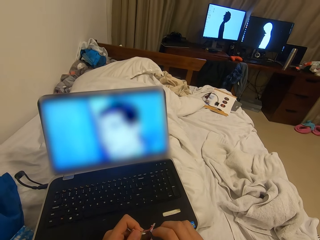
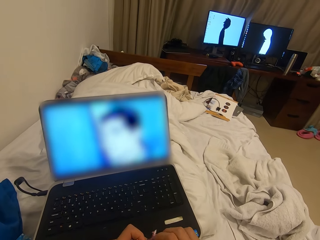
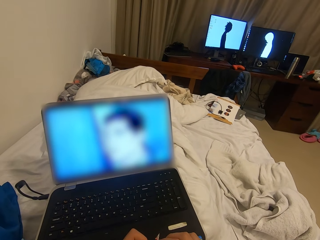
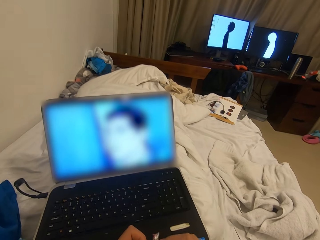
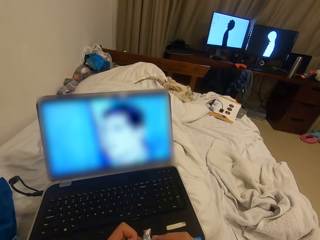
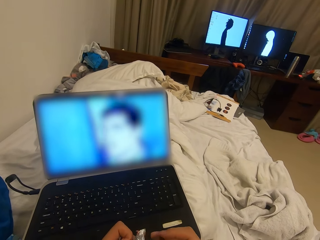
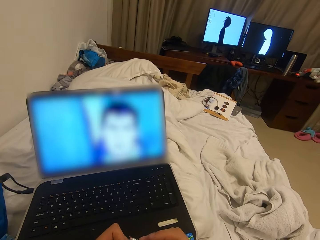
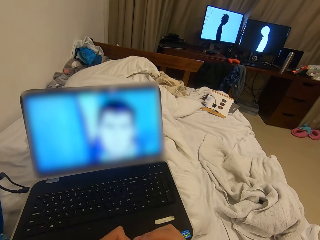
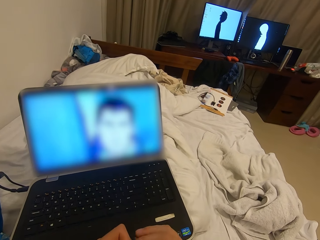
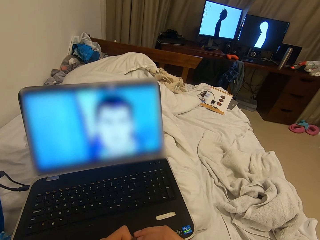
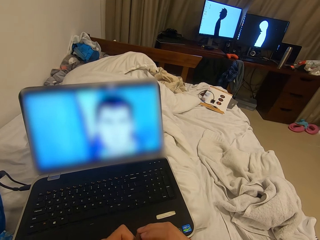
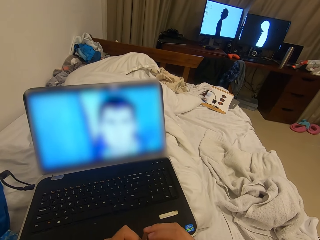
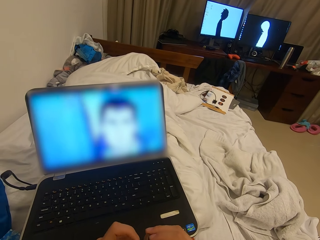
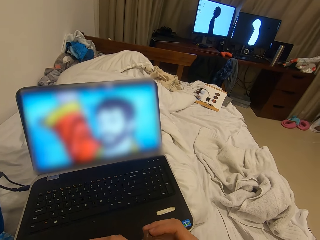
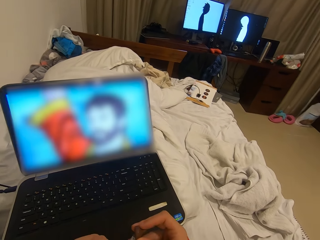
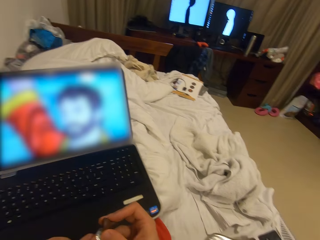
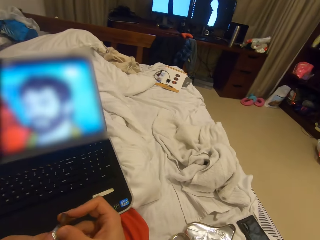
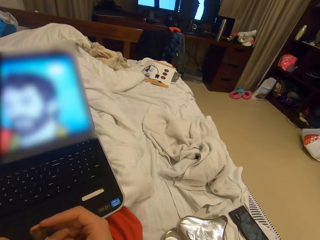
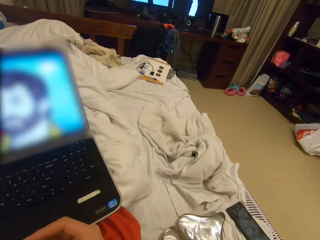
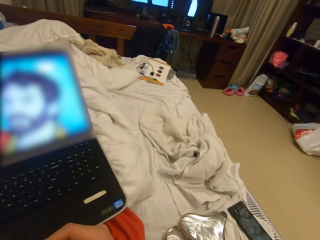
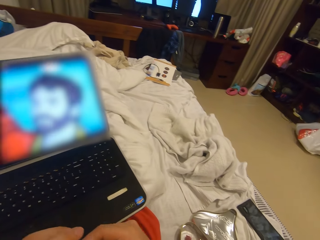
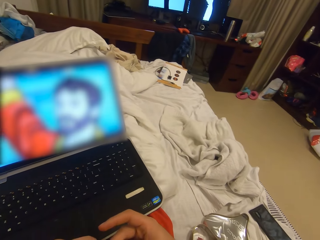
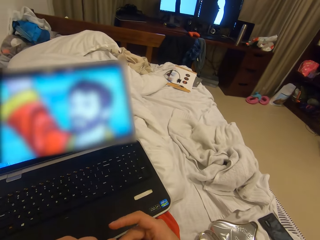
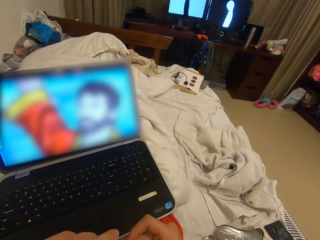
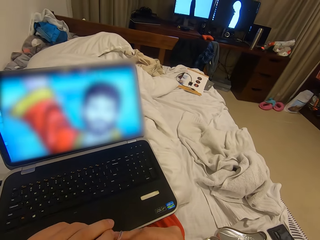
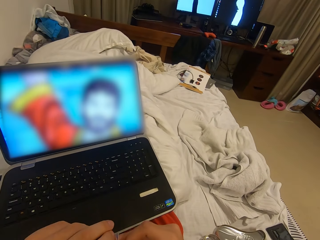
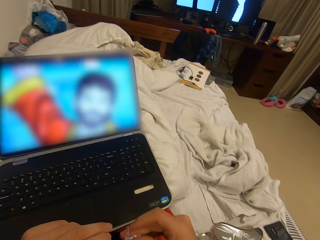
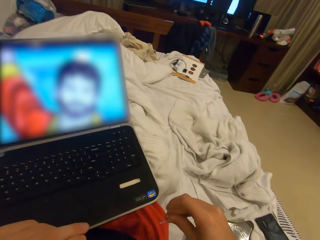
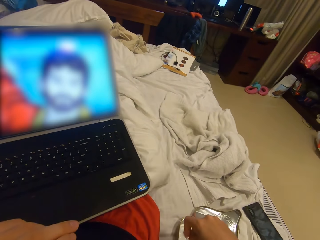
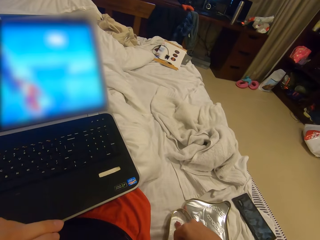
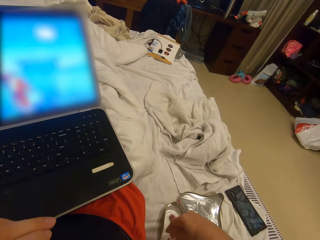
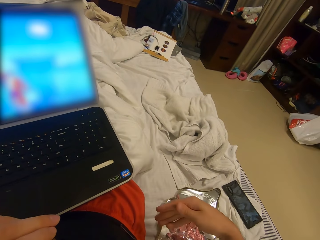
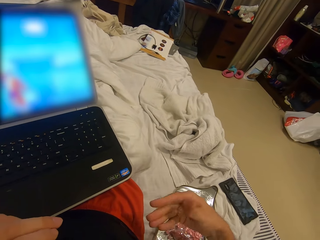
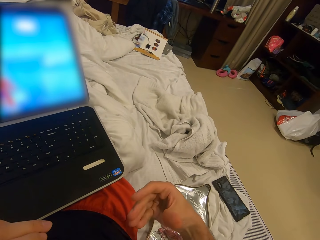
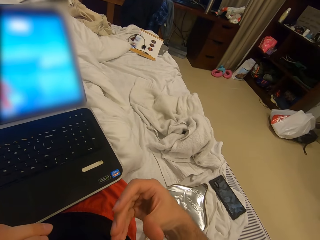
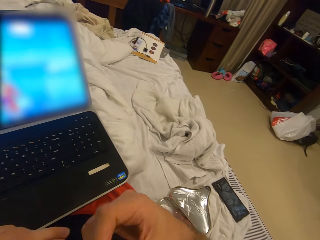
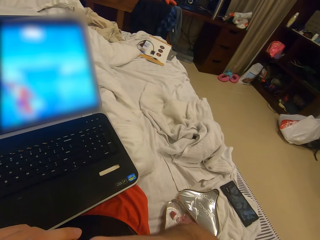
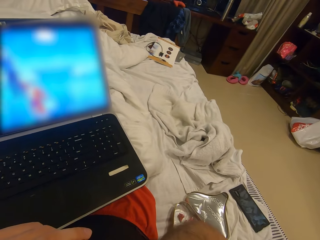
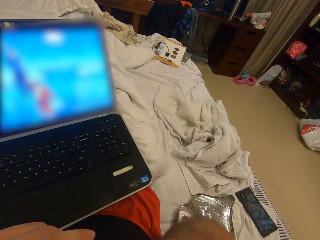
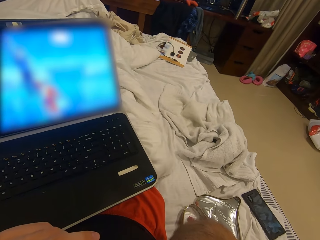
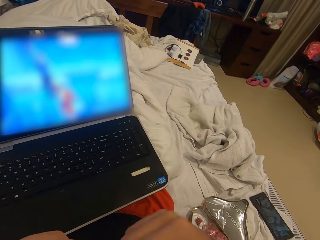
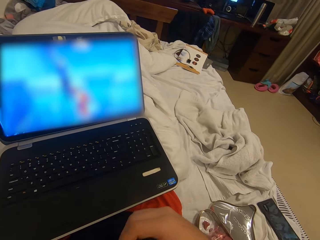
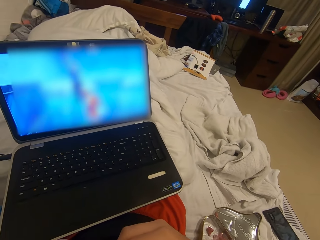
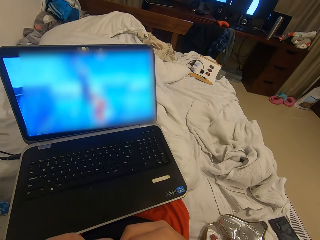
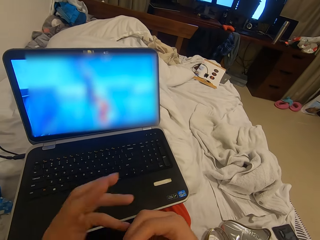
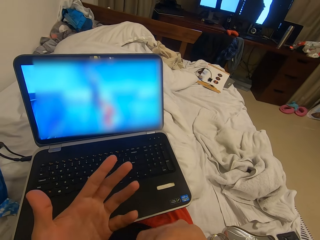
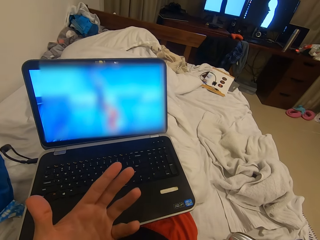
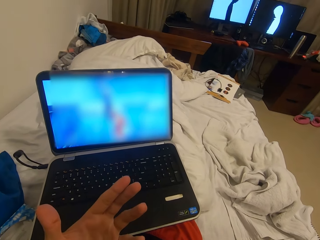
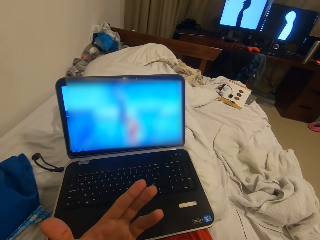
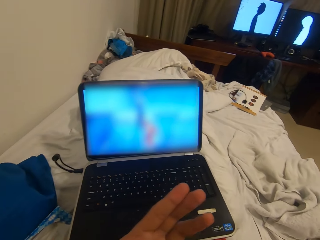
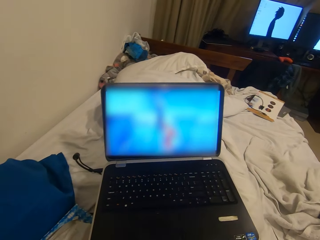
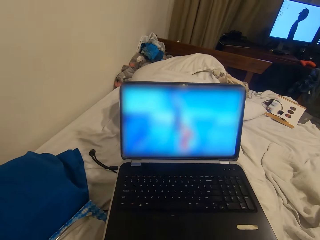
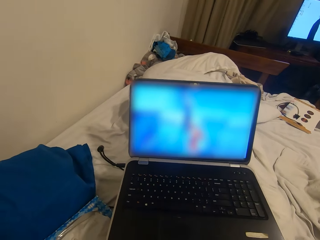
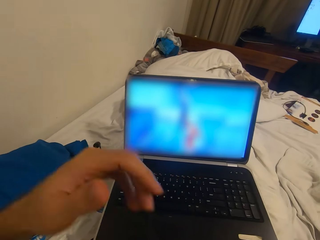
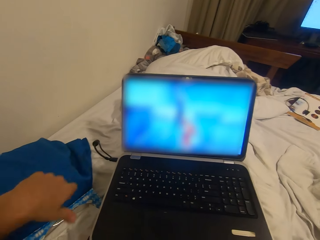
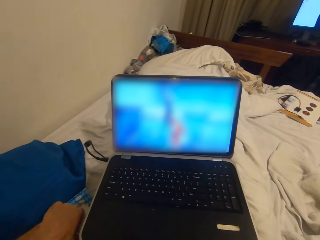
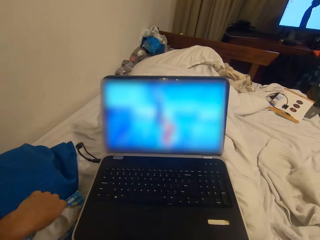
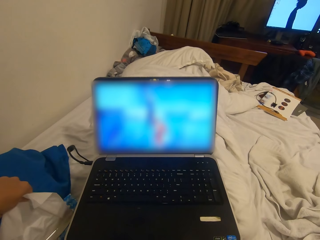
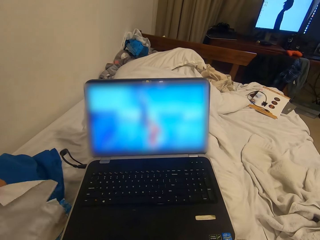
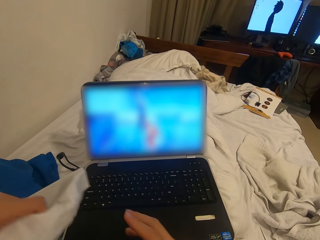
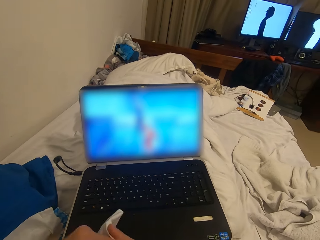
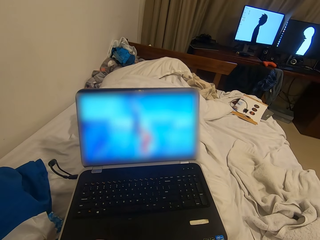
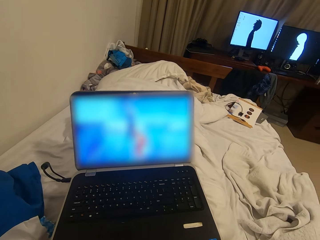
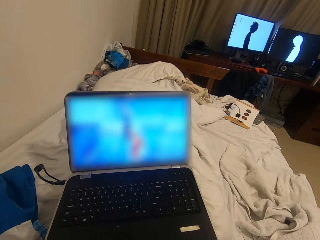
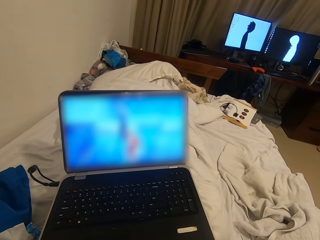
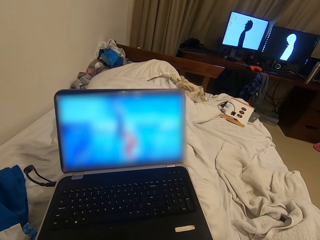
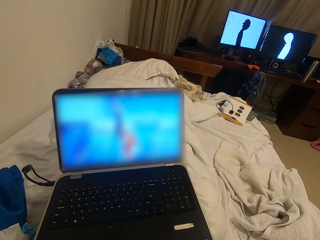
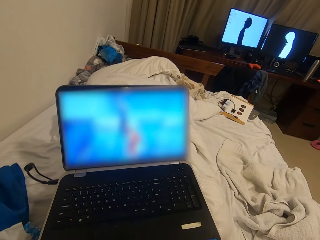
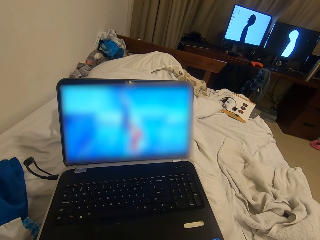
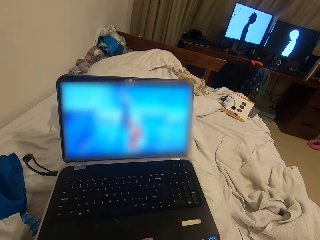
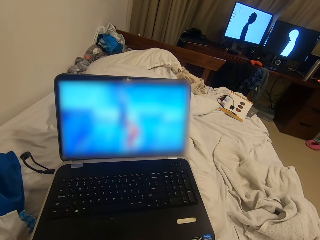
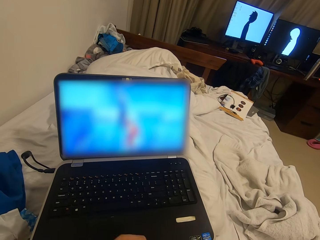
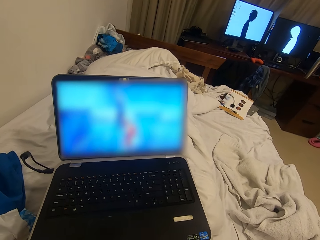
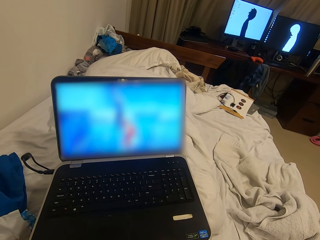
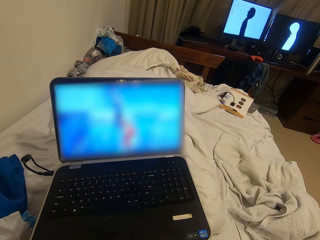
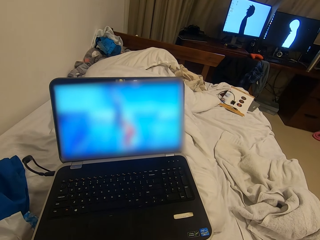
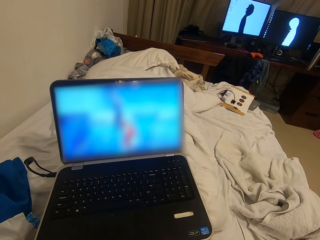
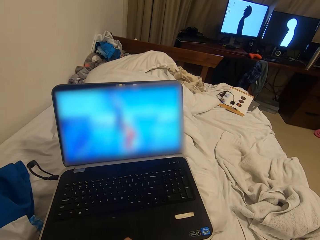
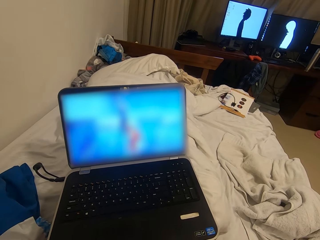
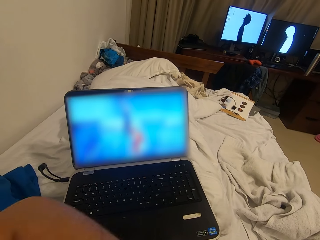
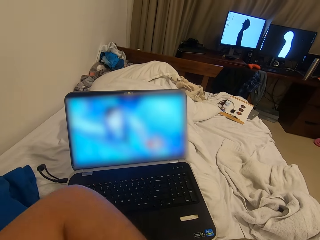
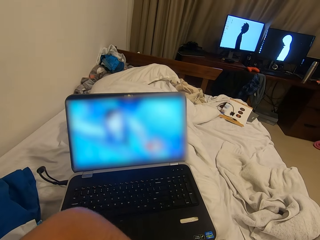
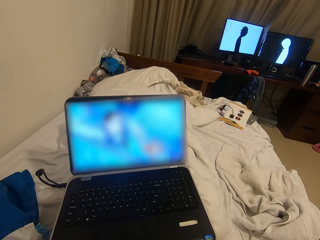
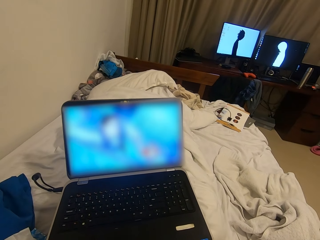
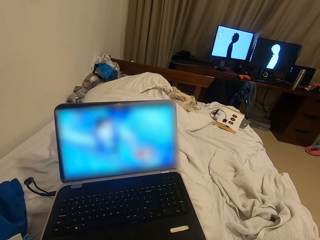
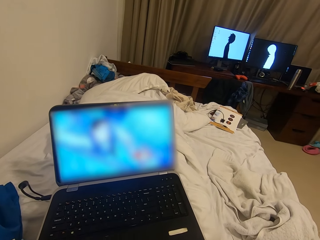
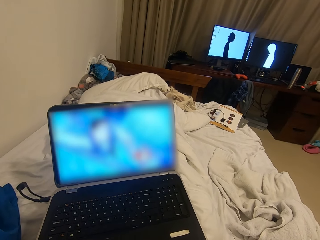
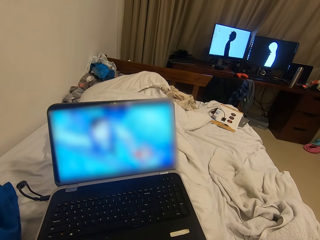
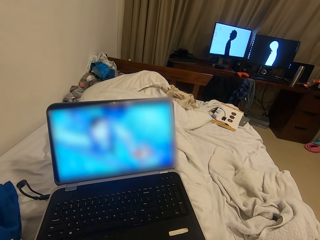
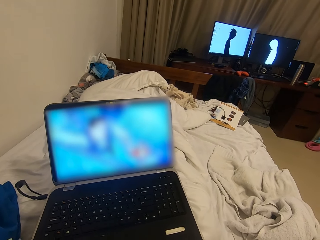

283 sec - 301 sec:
The camera wearer drops the candy nylon inside a candy container with his right hand. He eats the candy with his hands. He holds an object. He picks up a tissue paper on the bed with his left hand. He cleans his hands with the tissue paper.

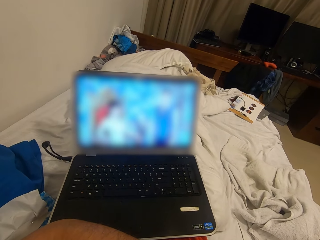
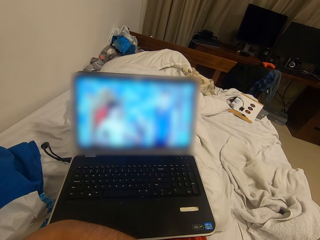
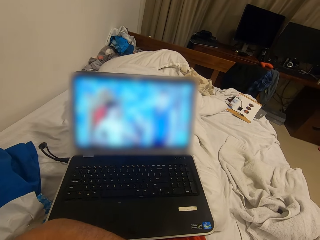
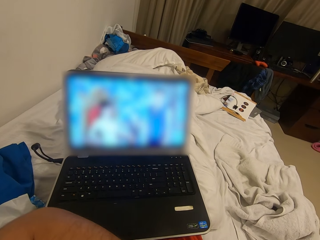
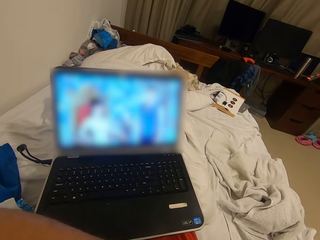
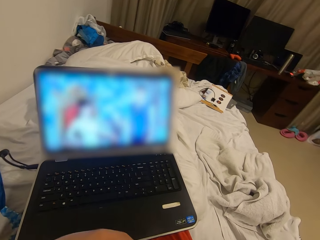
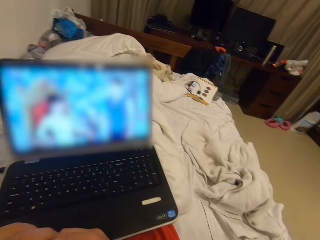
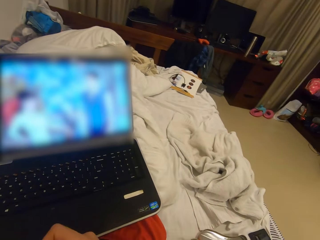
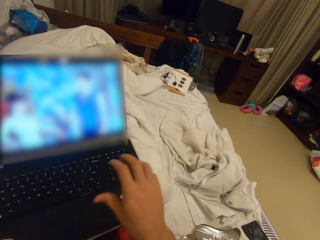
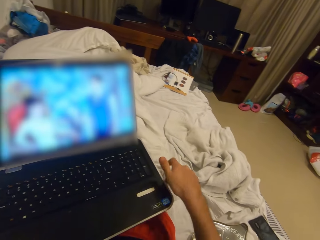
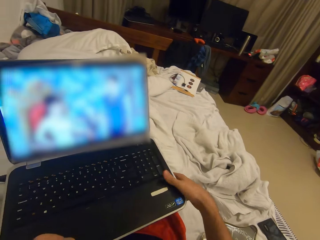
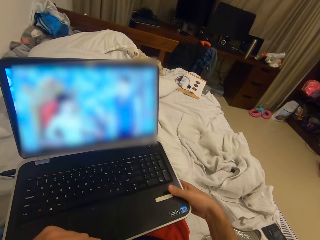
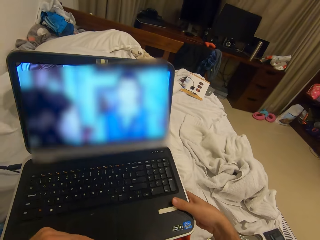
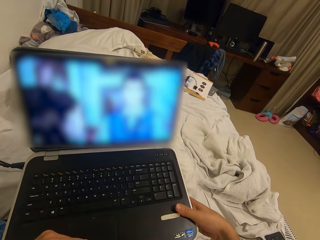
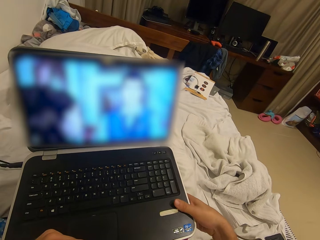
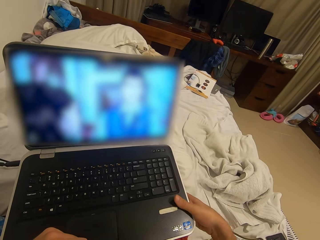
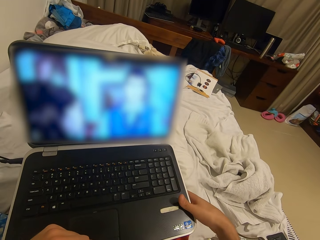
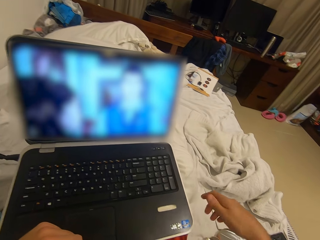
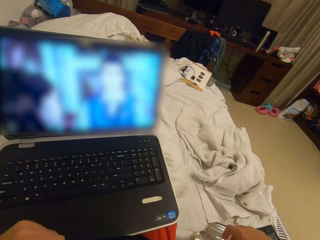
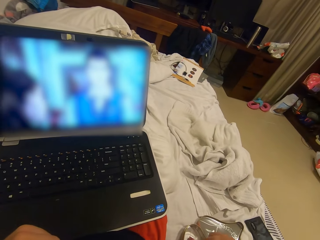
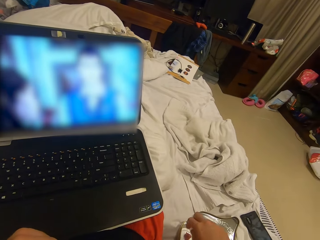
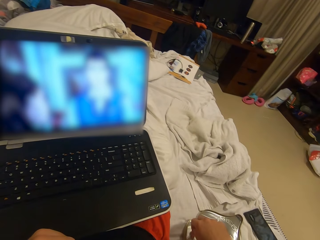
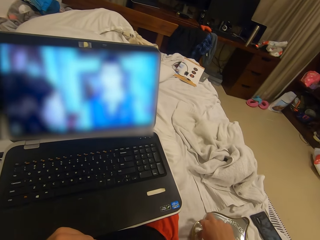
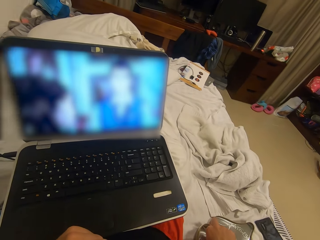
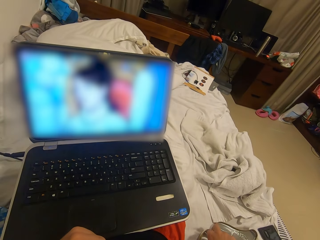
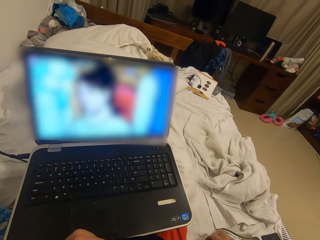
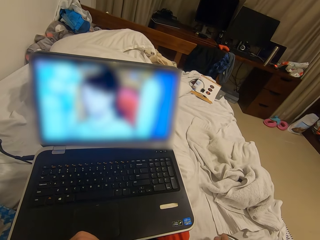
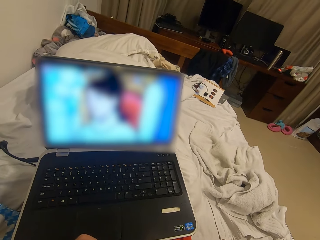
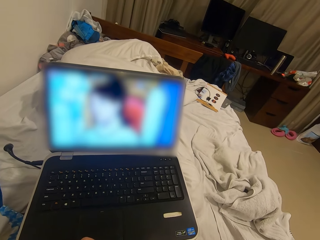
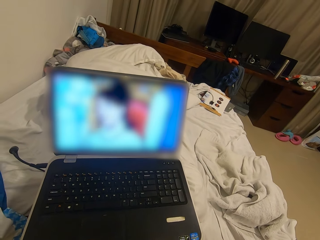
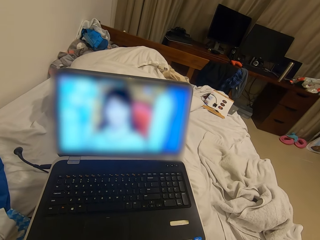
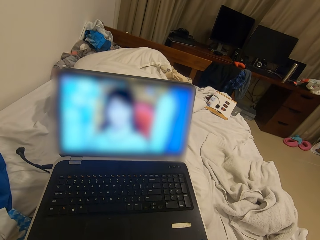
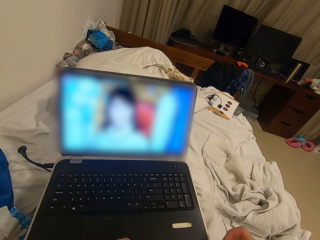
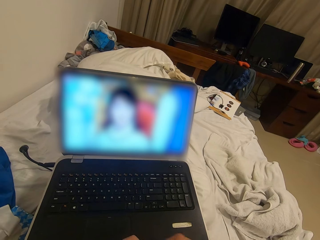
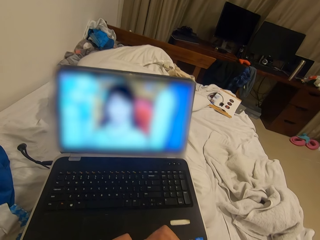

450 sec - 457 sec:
The camera wearer holds the laptop. He adjusts the laptop with his right hand. He picks up a candy from the candy container with his right hand.
